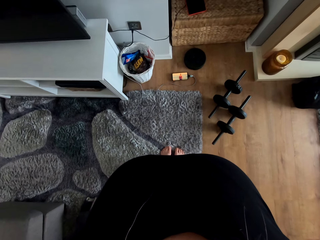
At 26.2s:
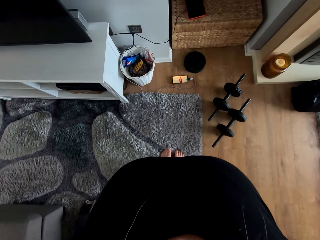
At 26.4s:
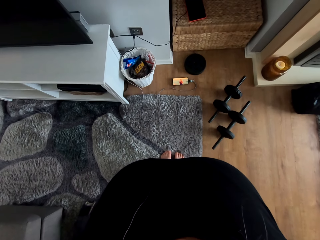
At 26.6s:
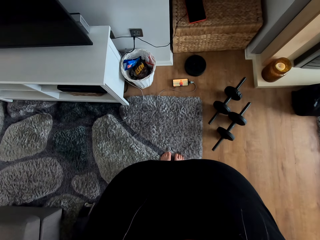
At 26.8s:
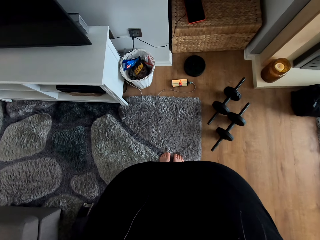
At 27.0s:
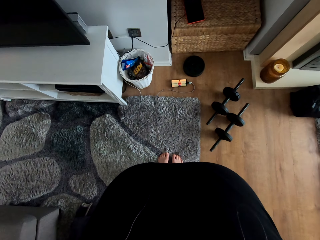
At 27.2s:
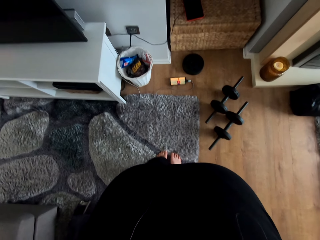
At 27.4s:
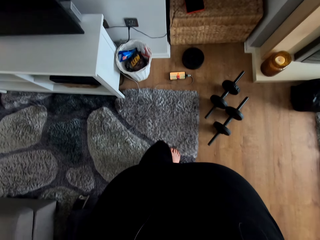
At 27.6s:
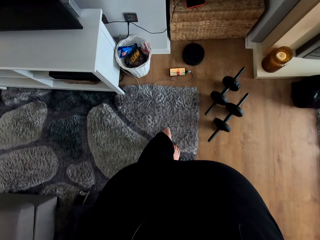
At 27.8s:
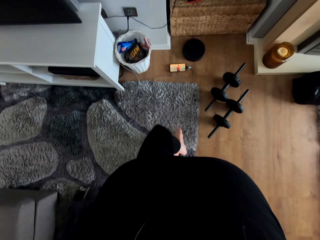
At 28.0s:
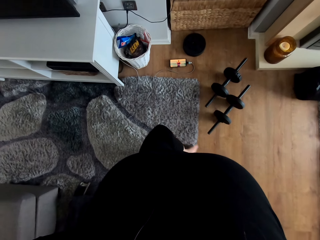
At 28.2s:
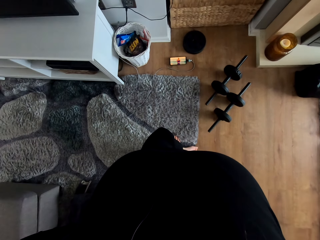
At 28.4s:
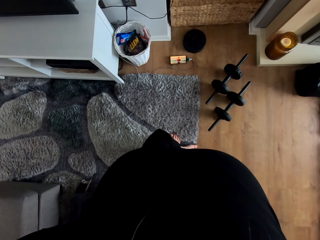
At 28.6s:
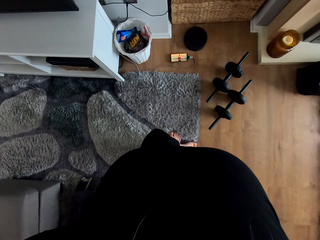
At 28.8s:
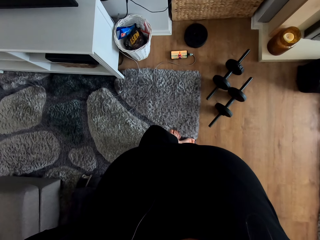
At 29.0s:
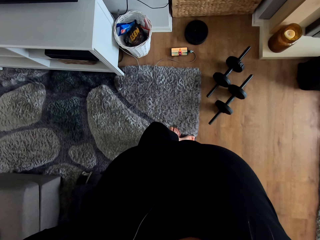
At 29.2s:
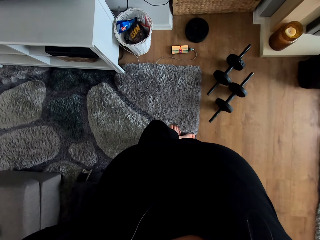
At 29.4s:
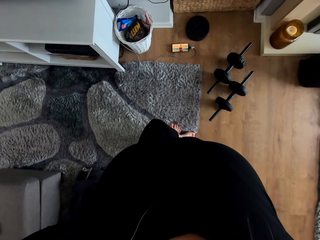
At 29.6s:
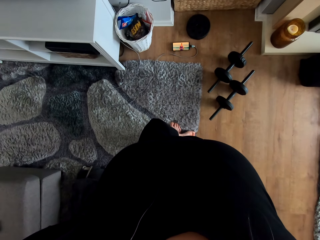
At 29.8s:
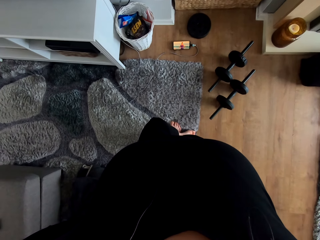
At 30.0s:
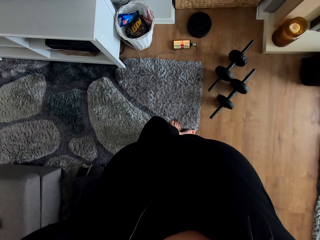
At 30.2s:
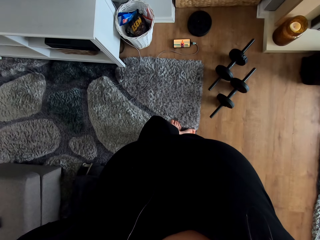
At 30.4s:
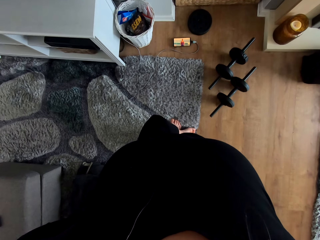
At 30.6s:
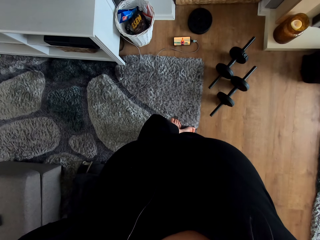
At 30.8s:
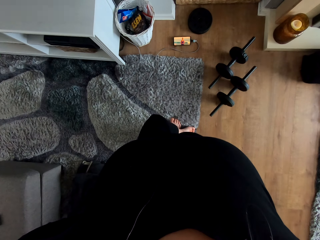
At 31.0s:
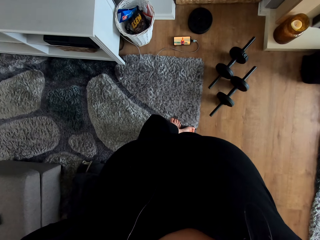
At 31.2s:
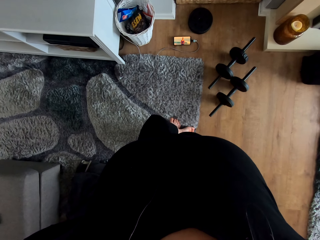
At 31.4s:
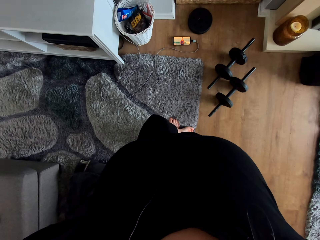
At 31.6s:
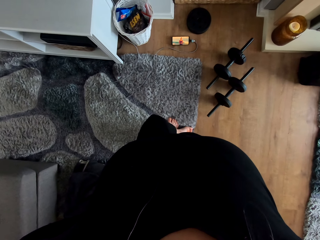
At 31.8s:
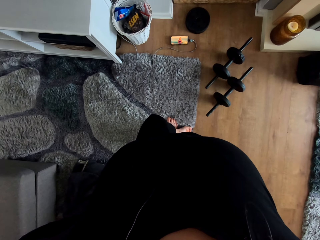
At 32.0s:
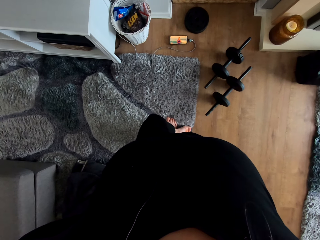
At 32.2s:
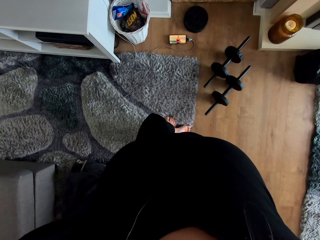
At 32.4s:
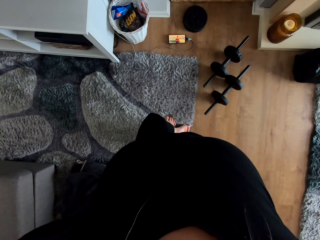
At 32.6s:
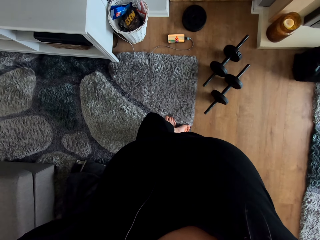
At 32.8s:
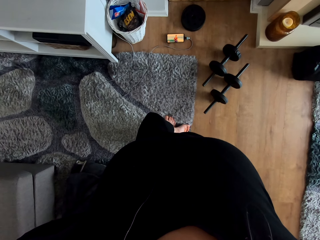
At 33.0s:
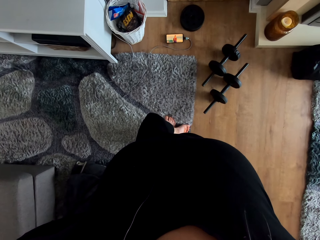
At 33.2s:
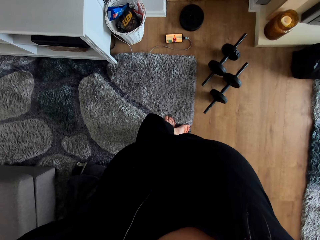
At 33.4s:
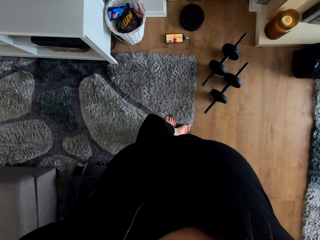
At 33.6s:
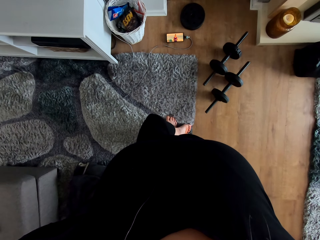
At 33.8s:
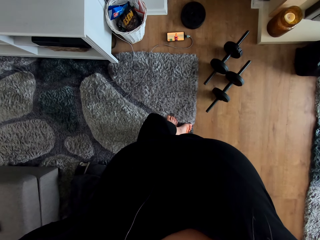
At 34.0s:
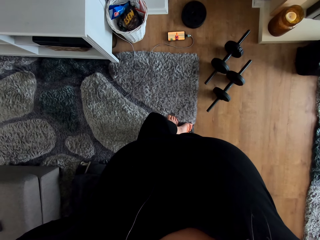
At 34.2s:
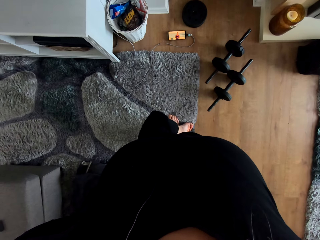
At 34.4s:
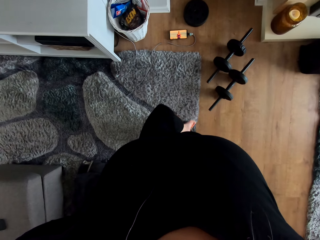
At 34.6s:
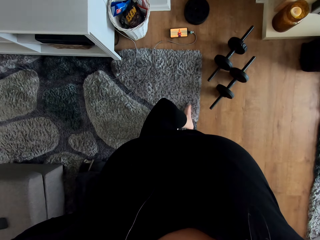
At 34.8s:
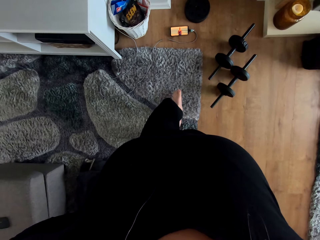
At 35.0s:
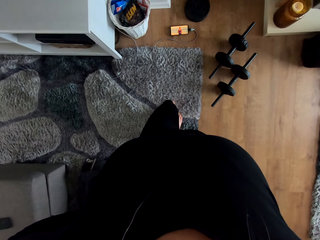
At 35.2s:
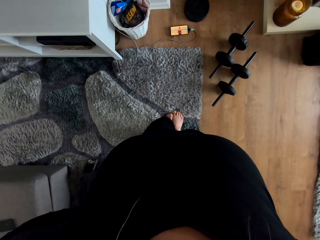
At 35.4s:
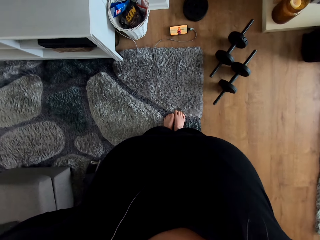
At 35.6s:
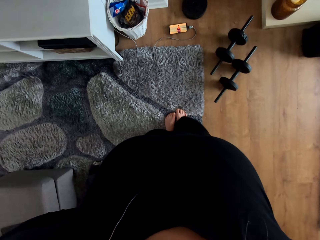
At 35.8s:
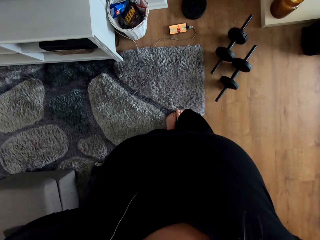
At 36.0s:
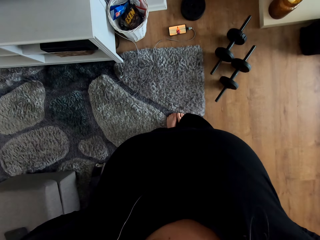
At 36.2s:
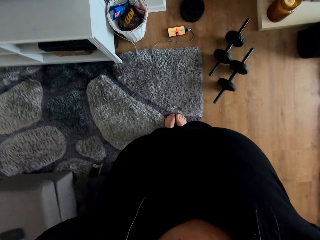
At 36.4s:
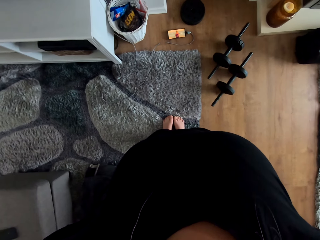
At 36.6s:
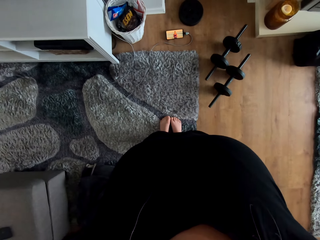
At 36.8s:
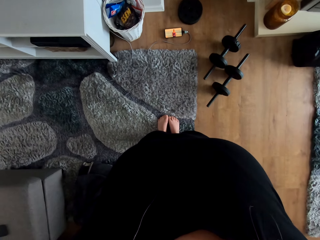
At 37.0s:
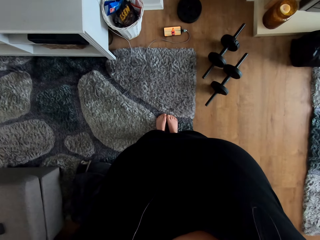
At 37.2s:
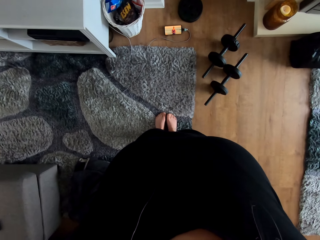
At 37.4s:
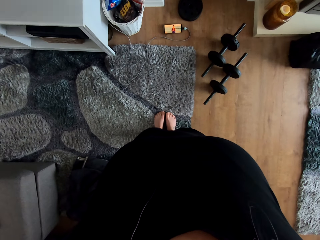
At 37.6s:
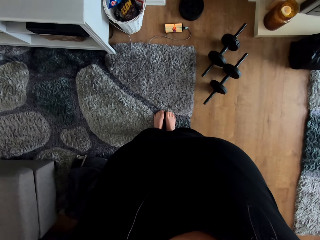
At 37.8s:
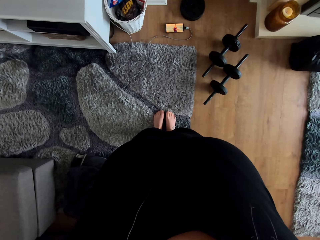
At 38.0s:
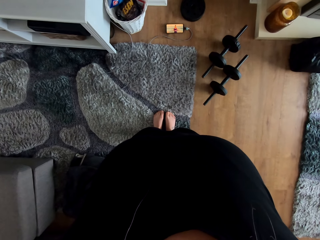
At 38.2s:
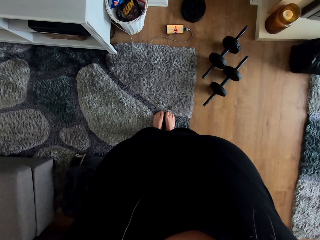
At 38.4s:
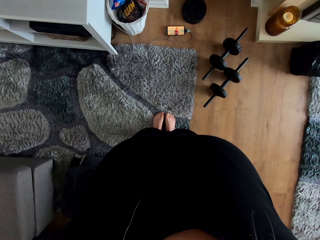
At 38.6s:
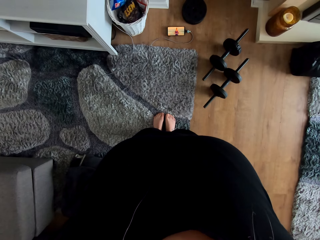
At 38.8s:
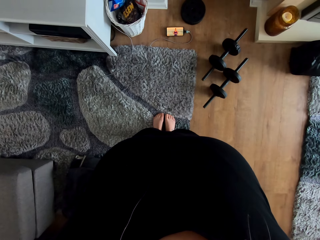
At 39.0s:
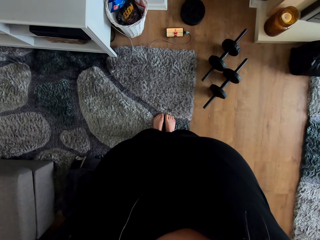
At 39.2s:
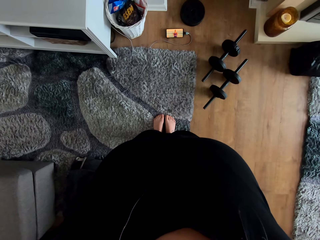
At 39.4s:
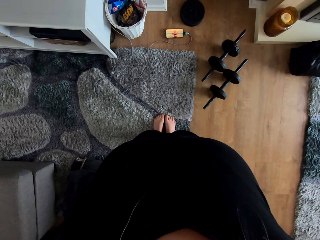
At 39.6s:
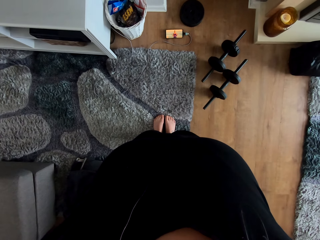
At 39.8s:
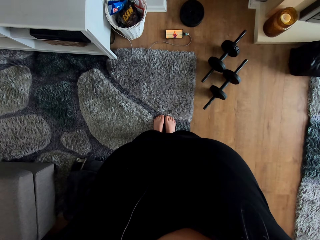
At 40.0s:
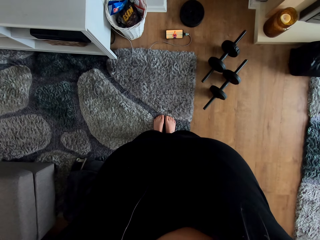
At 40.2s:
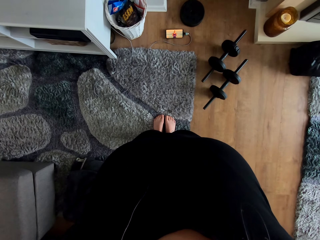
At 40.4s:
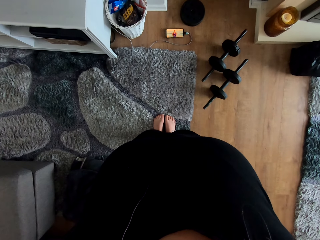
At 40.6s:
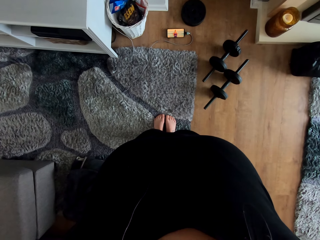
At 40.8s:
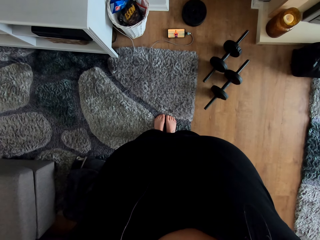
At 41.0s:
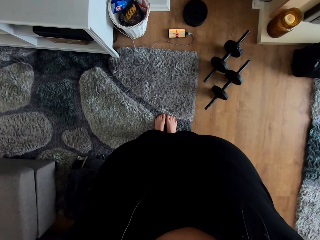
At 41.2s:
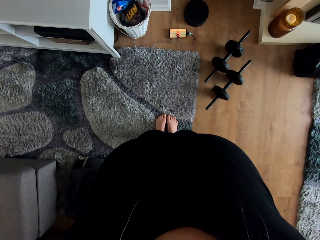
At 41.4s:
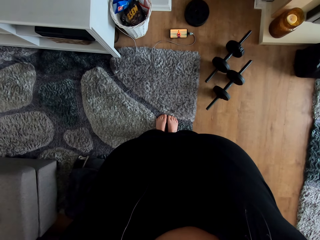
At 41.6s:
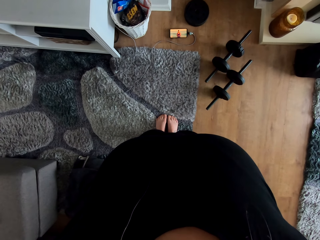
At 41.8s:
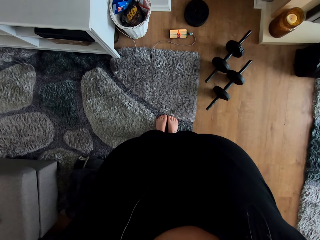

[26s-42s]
The camera wearer puts her left leg on the right leg. She watches a video on the phone. She removes her left leg from the right leg. She watches a video on the phone.

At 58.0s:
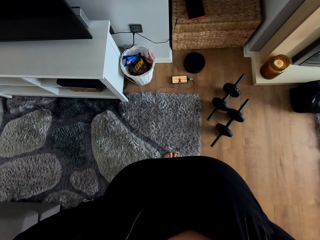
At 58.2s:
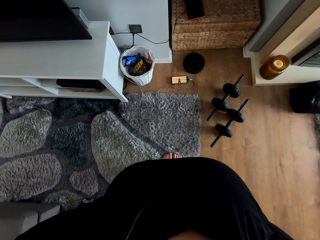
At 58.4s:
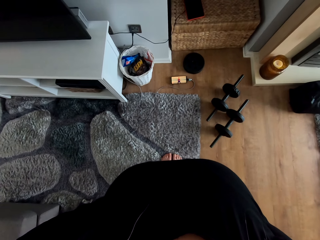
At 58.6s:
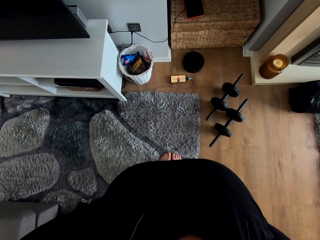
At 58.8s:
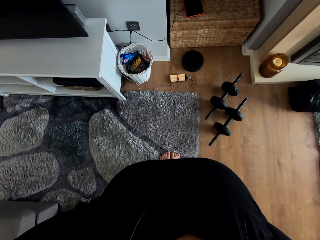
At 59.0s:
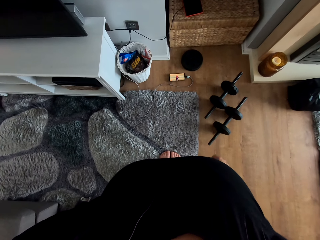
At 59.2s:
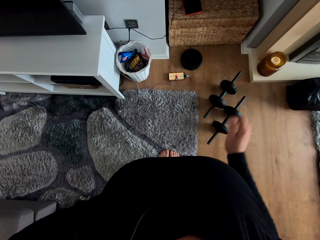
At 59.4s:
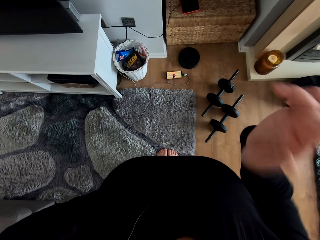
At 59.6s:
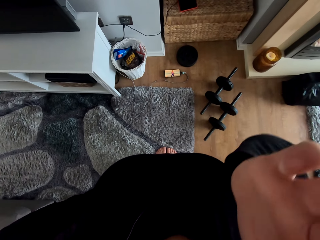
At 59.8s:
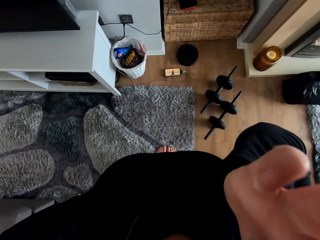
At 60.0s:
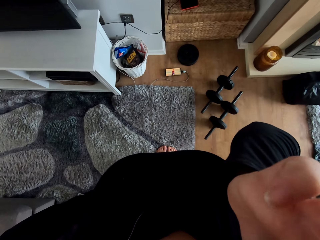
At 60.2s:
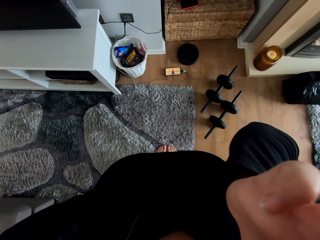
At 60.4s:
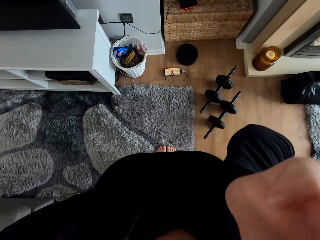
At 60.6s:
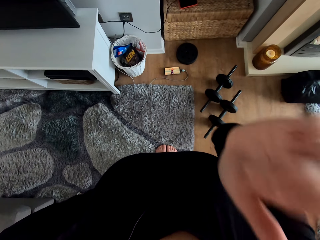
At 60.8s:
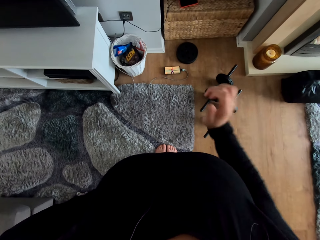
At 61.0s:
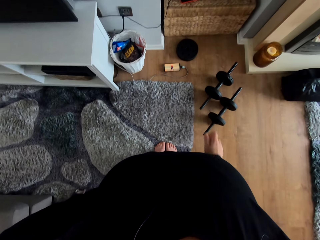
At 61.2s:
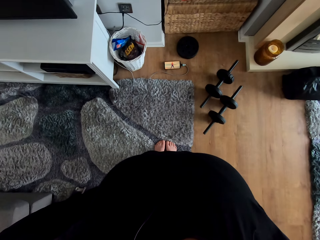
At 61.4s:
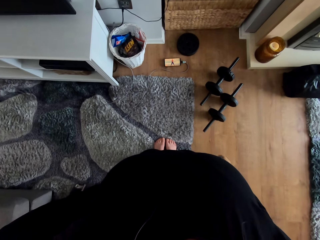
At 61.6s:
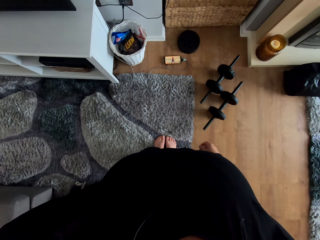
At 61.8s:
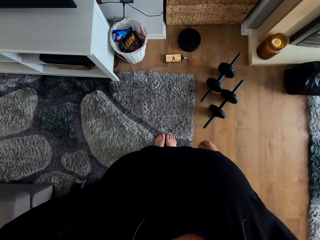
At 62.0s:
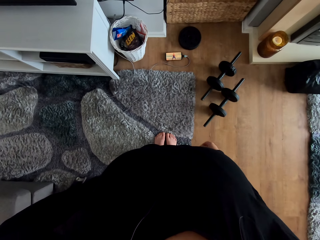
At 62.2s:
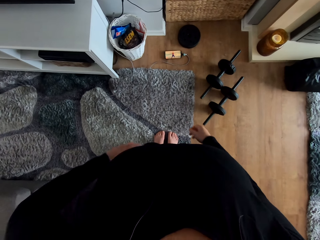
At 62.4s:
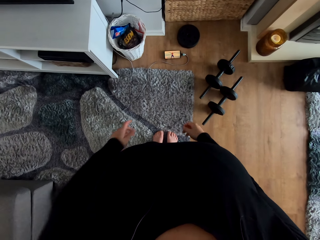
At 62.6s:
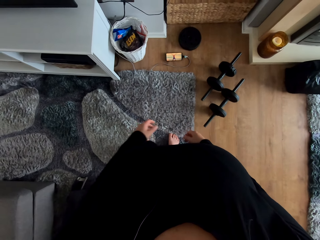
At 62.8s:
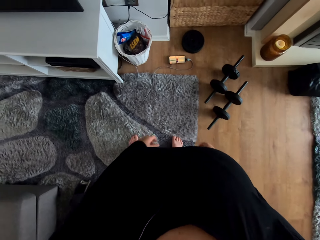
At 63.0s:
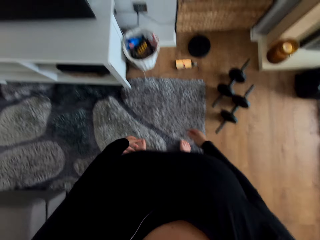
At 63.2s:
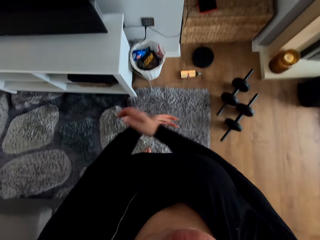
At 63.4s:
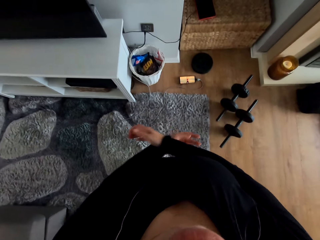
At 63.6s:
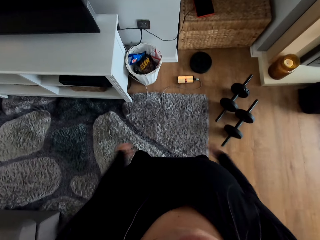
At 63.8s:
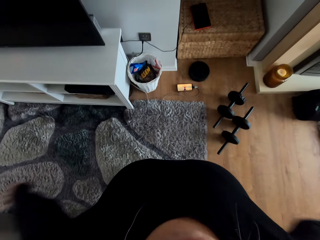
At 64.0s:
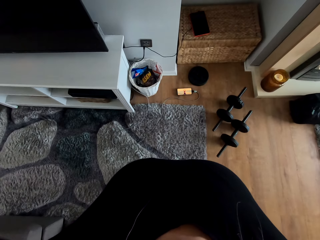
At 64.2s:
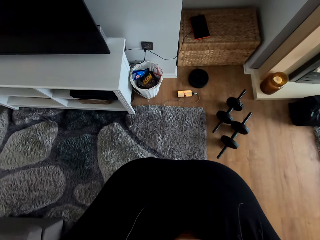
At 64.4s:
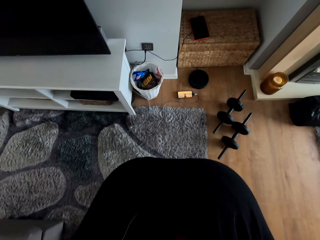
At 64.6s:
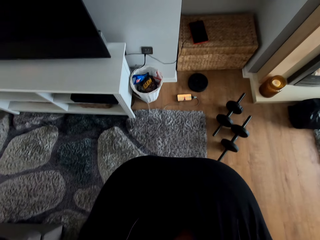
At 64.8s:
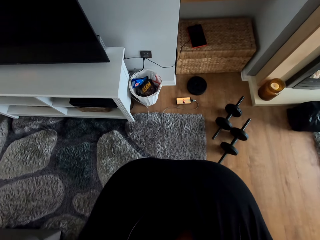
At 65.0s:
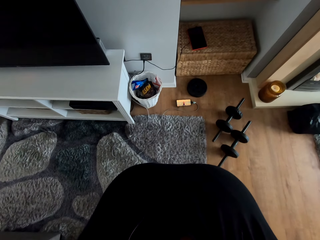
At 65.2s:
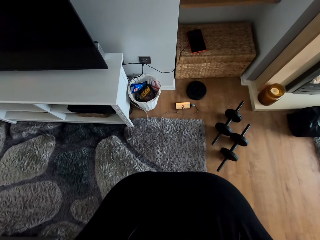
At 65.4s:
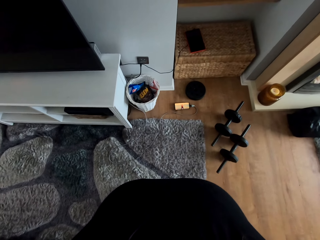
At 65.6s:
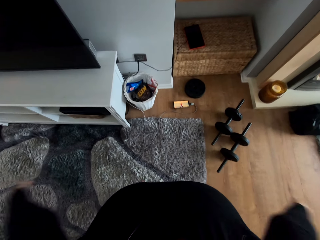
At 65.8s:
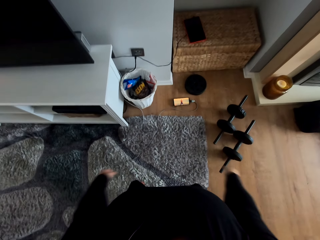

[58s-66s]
The camera wearer lifts her right hand. She touches her ear. She lowers her right hand. She moves her hands. She puts her legs apart. She exercises.
